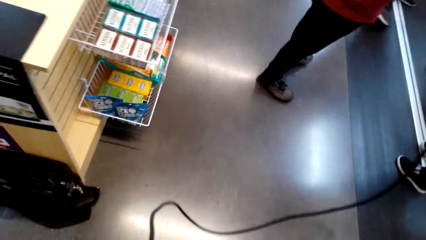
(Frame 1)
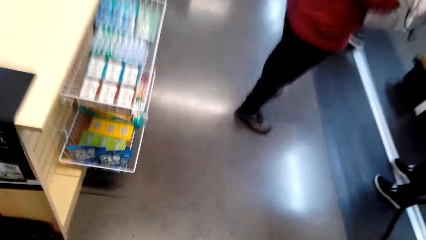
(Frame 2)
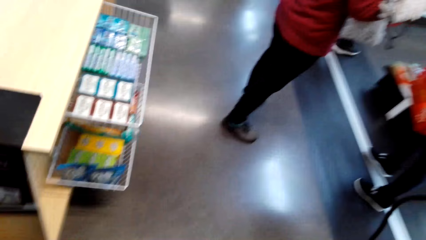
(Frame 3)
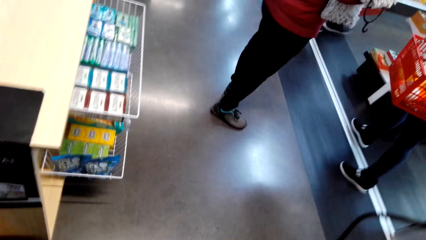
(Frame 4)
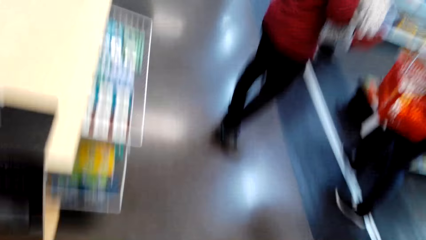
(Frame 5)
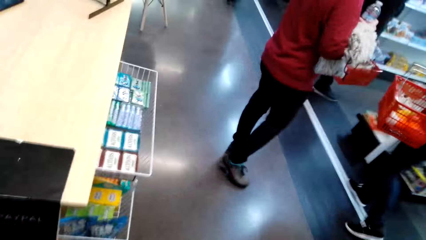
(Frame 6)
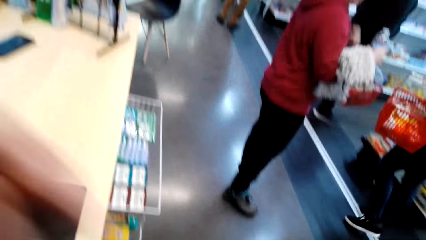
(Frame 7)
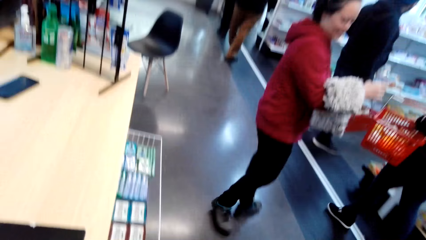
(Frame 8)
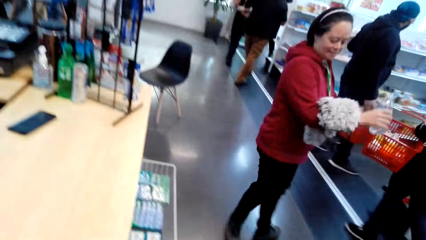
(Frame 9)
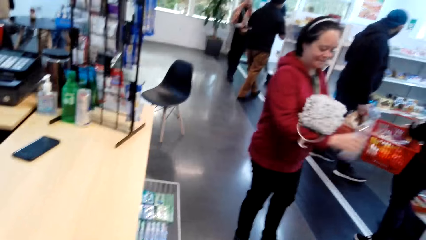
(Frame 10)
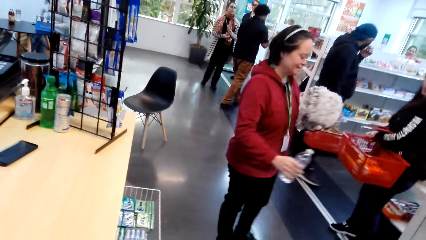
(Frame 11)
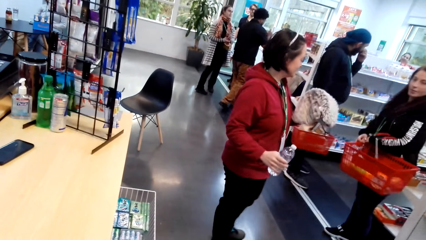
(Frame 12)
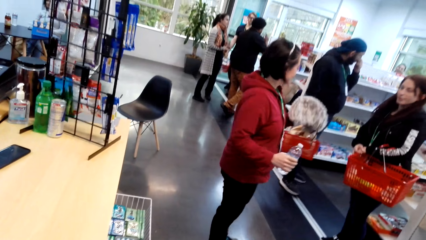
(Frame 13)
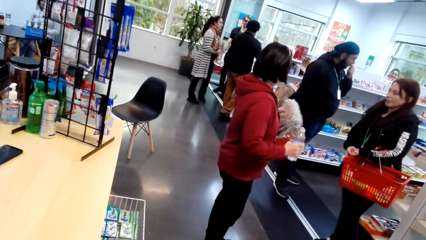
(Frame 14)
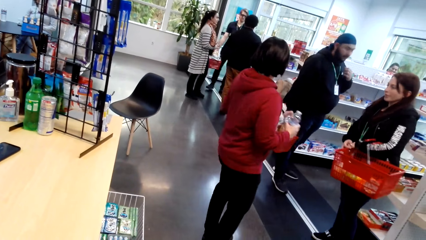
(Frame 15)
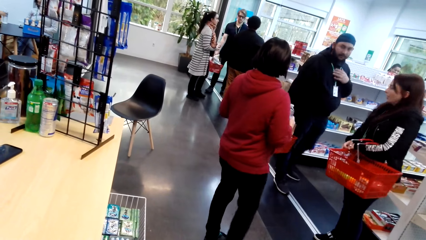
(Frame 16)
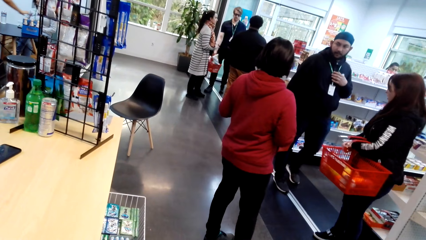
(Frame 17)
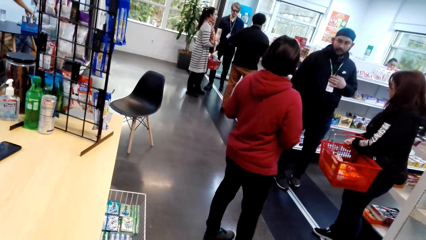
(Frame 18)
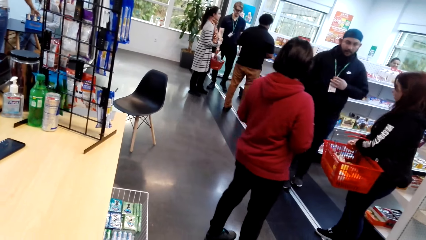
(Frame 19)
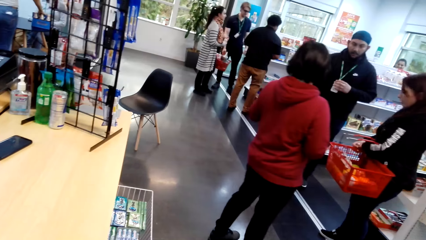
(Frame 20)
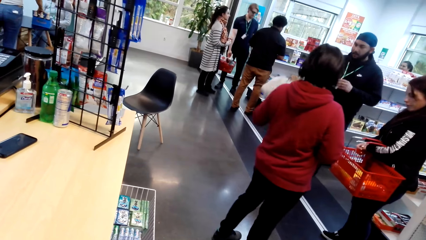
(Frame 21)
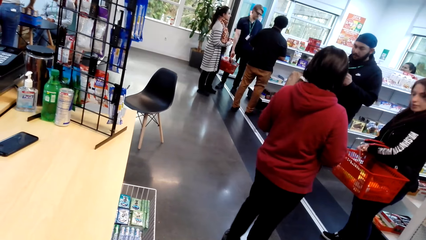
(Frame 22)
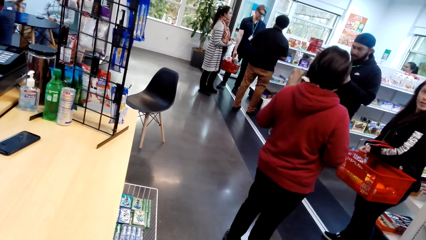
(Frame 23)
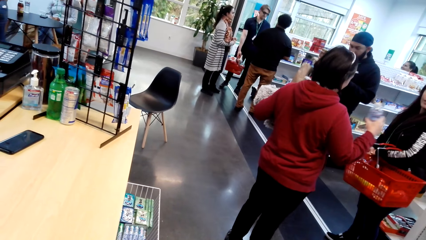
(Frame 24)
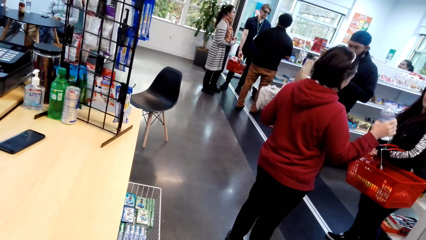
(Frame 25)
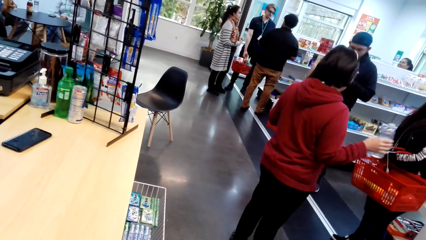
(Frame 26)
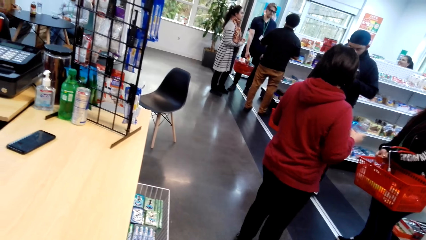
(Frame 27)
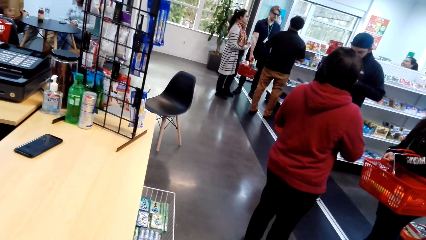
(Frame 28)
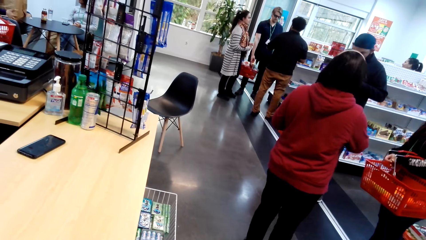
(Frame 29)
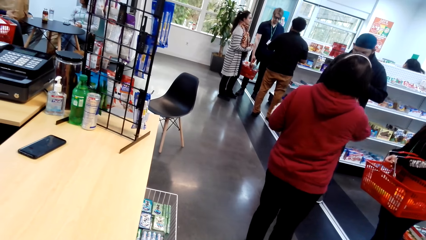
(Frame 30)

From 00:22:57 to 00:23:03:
The camera wearer adjusts the camera. They look at a woman.
